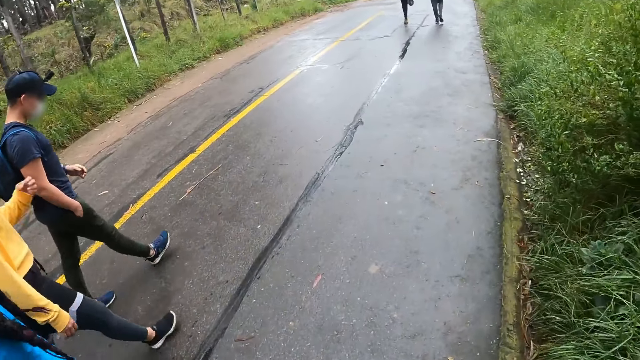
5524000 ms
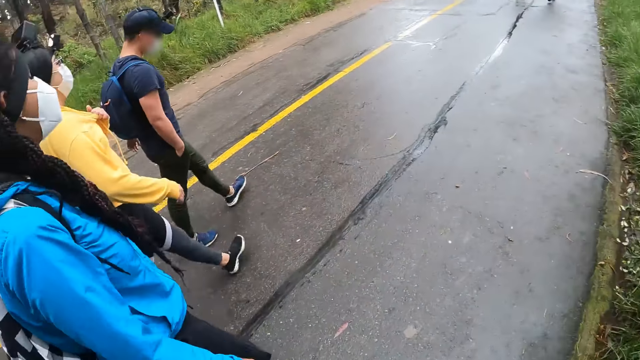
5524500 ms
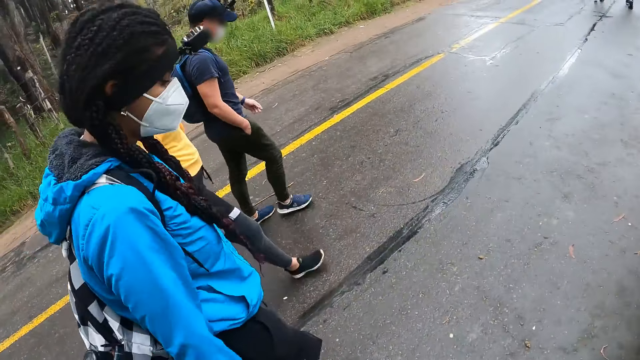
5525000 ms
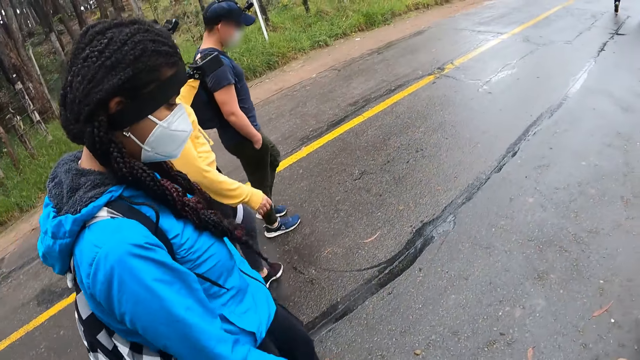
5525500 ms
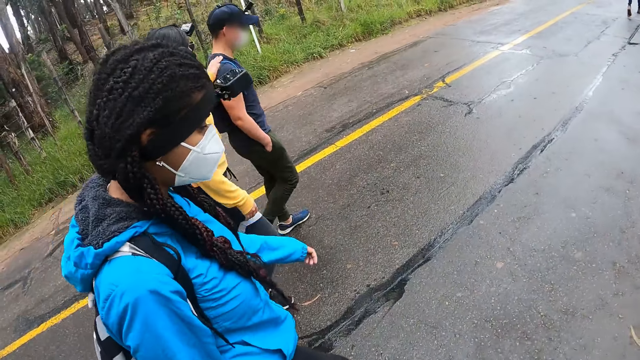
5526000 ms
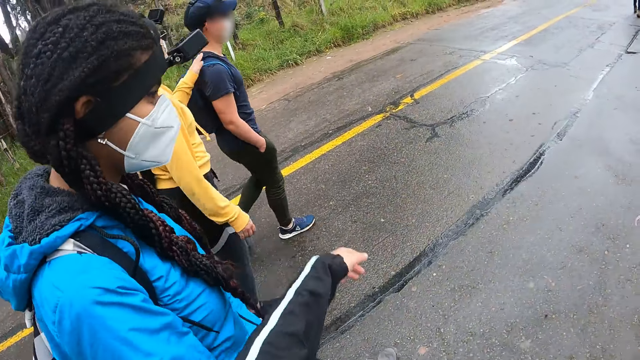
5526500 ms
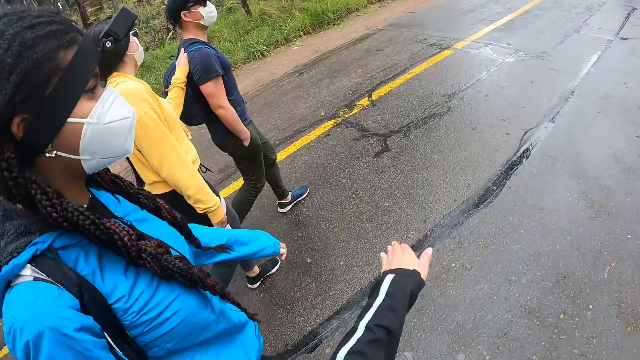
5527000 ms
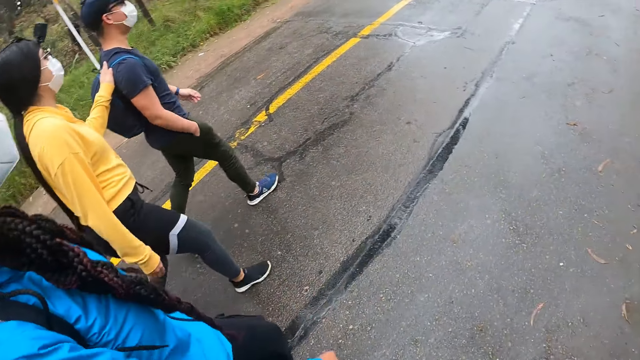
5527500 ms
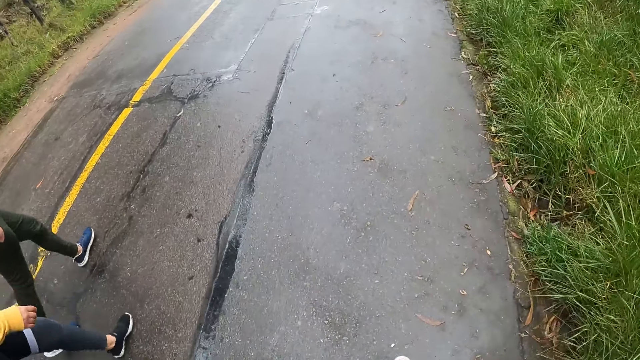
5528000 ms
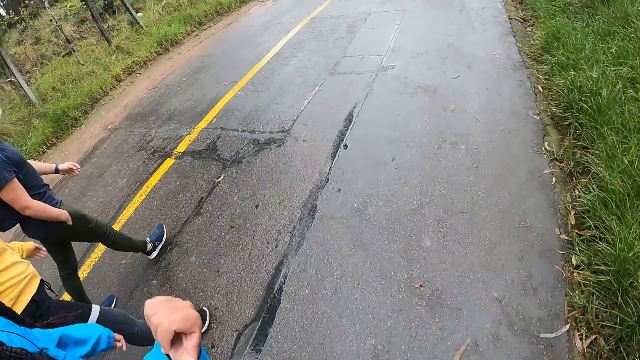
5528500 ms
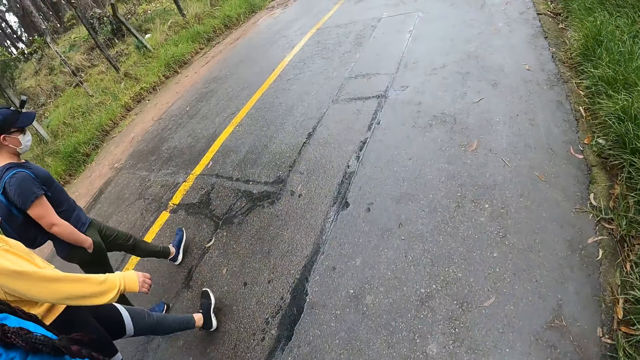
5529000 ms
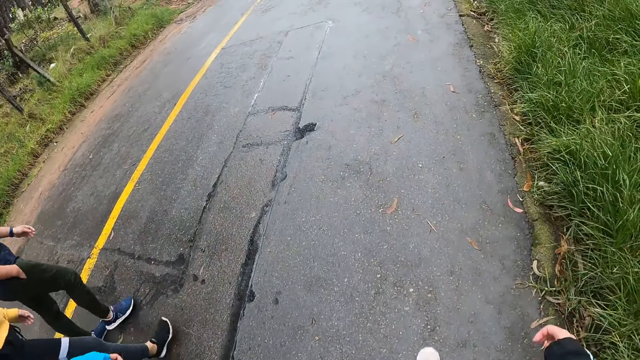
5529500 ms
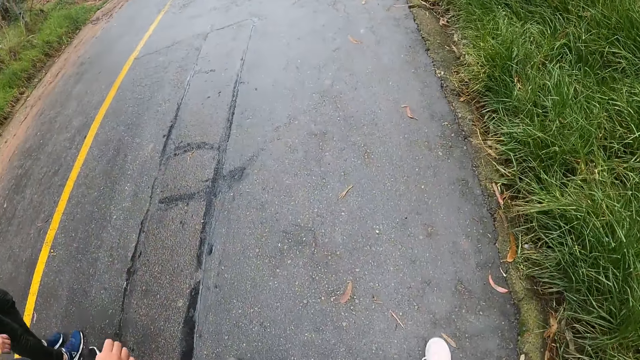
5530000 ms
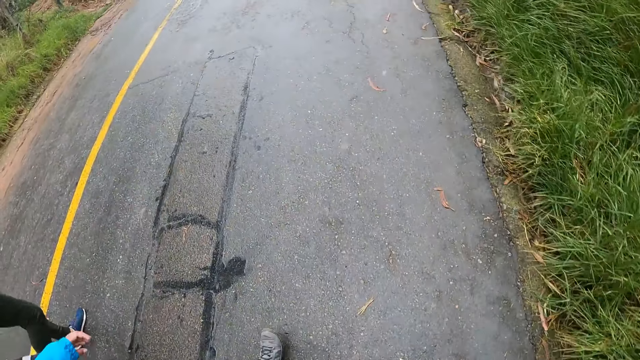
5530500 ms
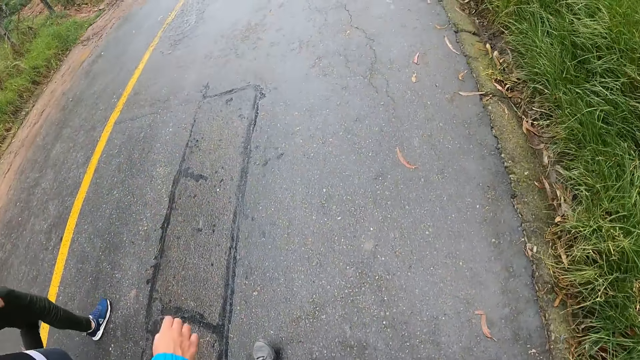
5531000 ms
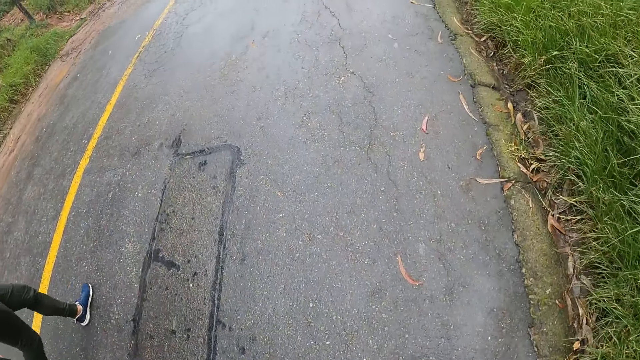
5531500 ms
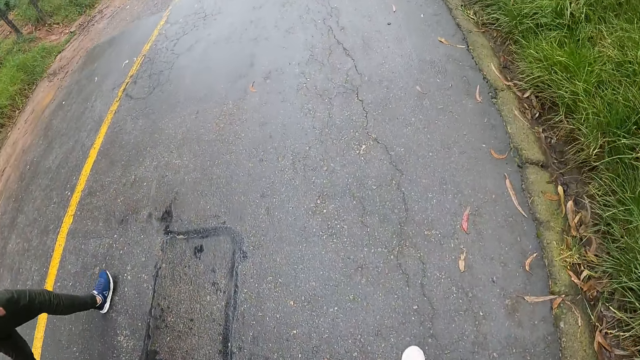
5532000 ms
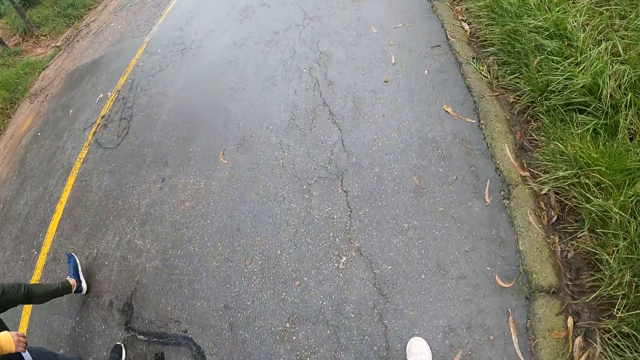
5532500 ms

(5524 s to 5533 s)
The woman adjusts her shirt with her left hand. The woman taps the man with her left hand. The camera wearer points at the man with her left hand. Another woman points at the camera wearer with her right hand.

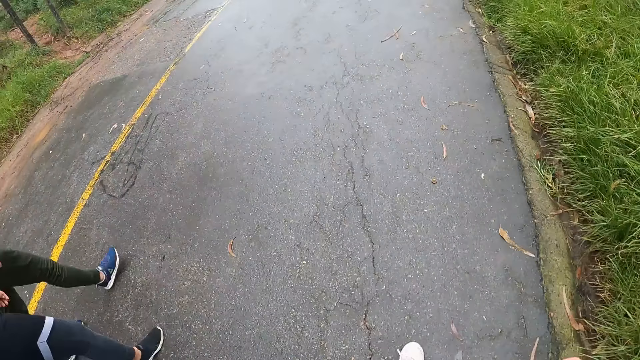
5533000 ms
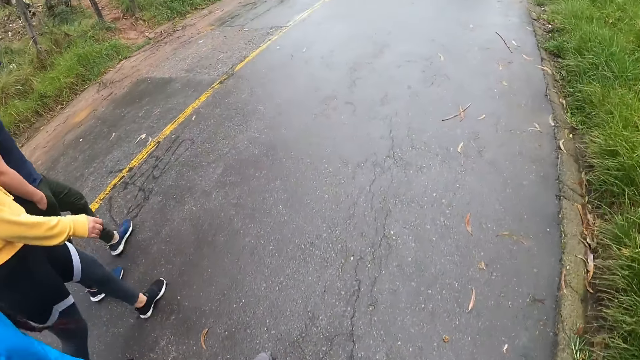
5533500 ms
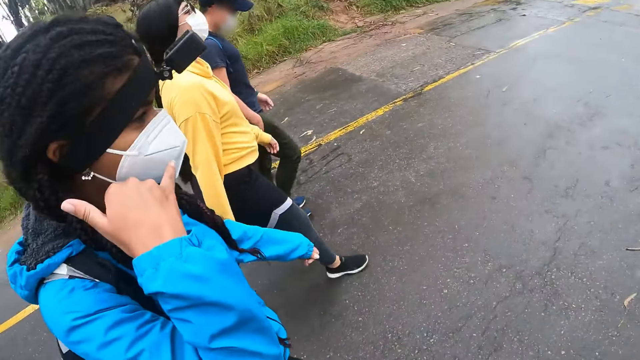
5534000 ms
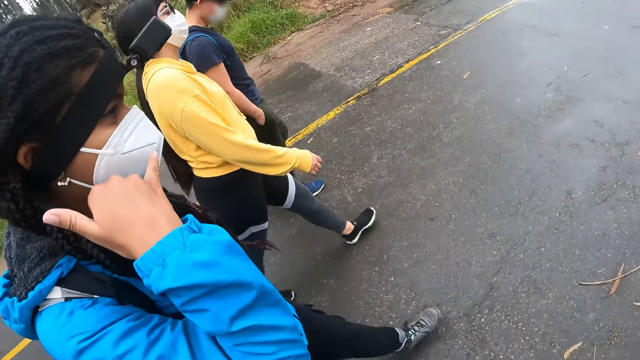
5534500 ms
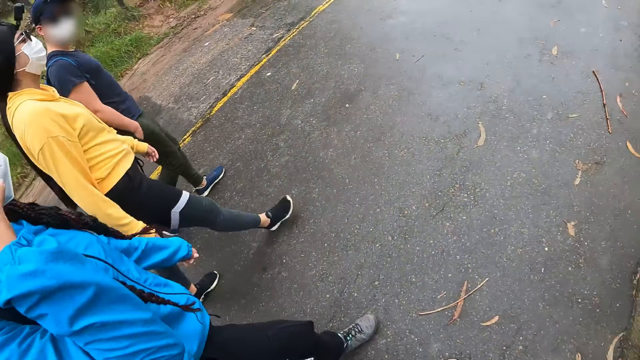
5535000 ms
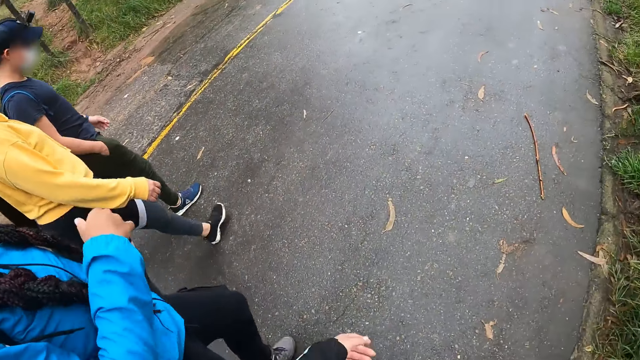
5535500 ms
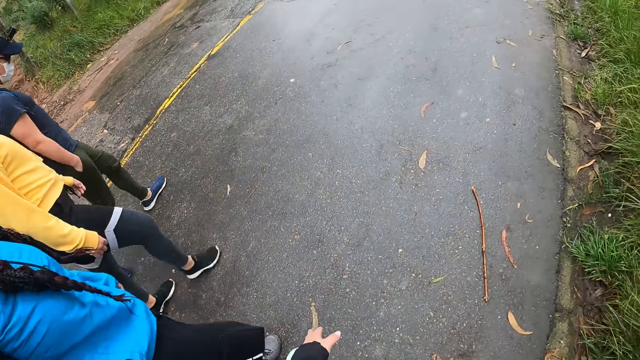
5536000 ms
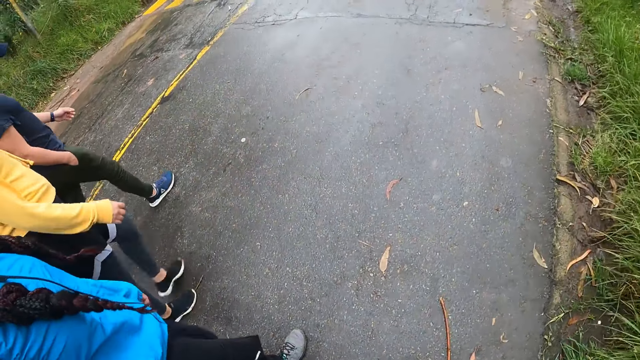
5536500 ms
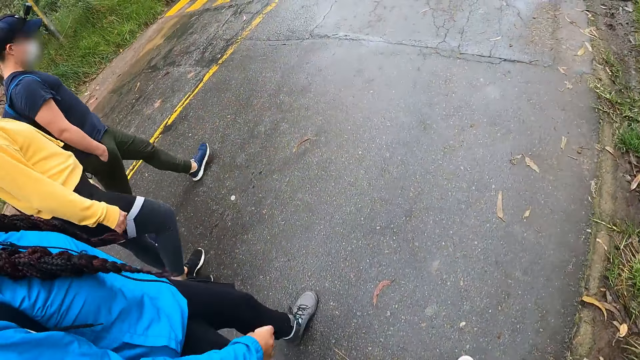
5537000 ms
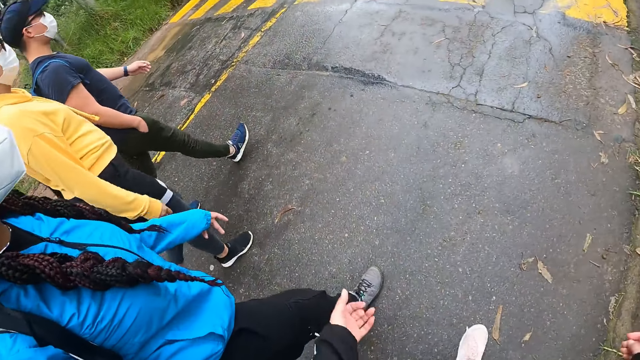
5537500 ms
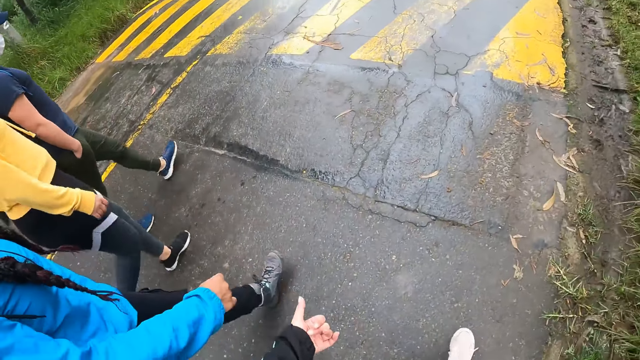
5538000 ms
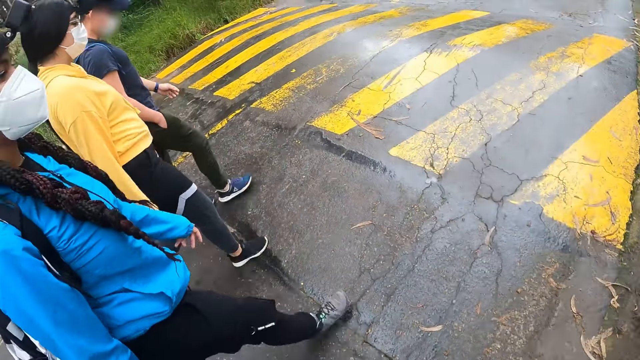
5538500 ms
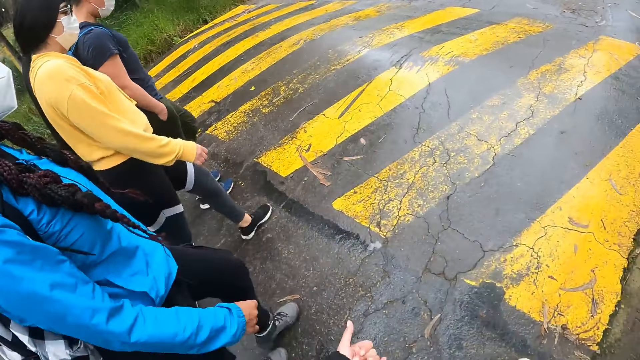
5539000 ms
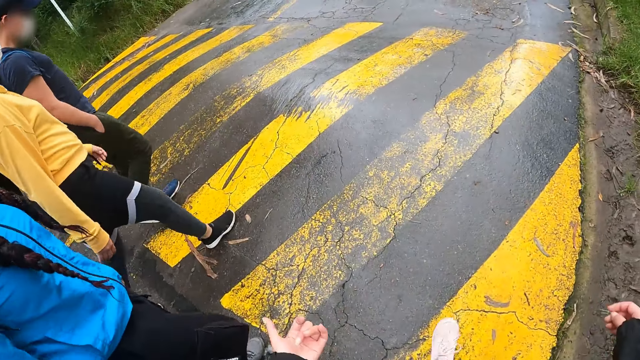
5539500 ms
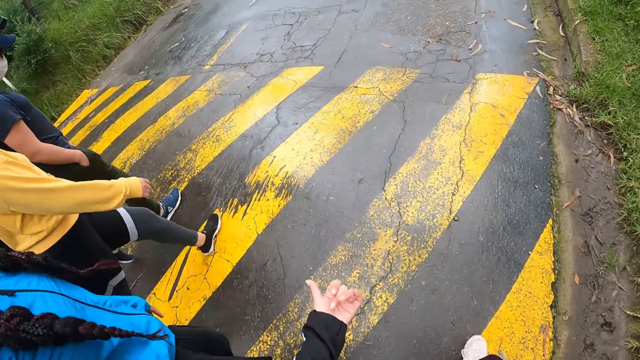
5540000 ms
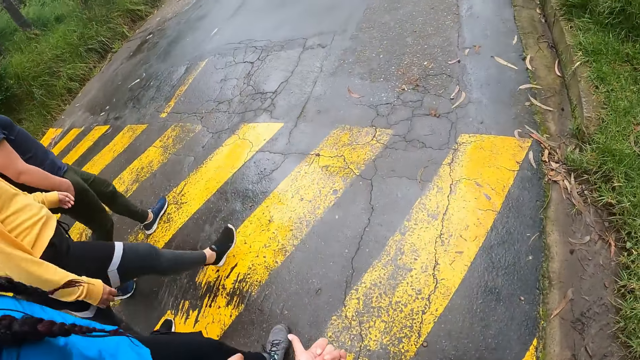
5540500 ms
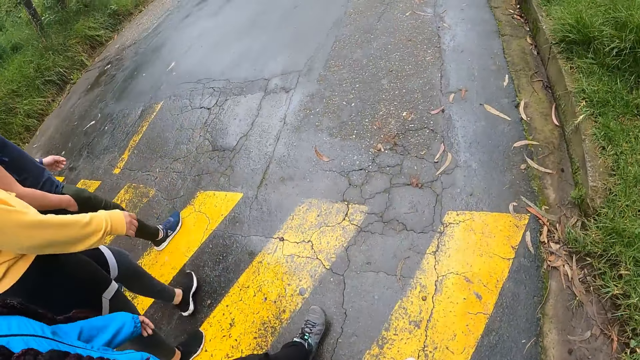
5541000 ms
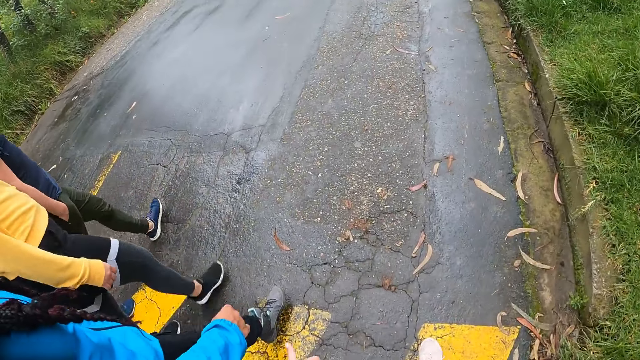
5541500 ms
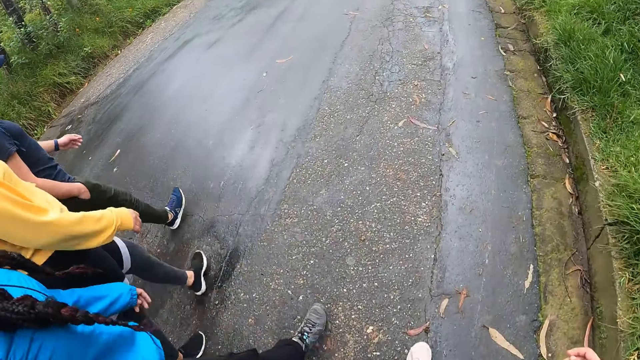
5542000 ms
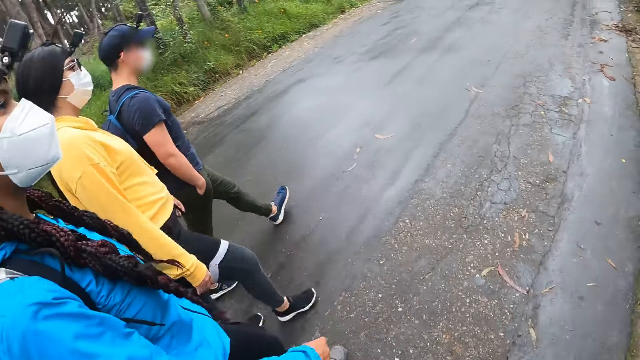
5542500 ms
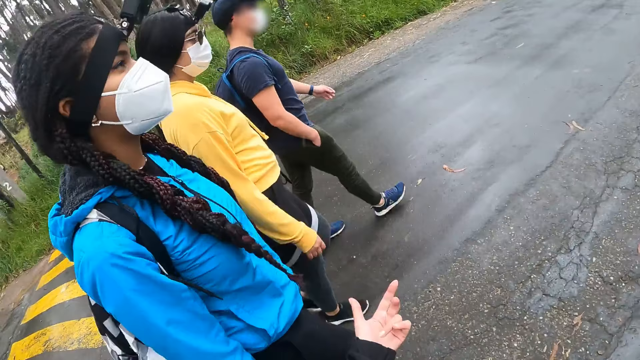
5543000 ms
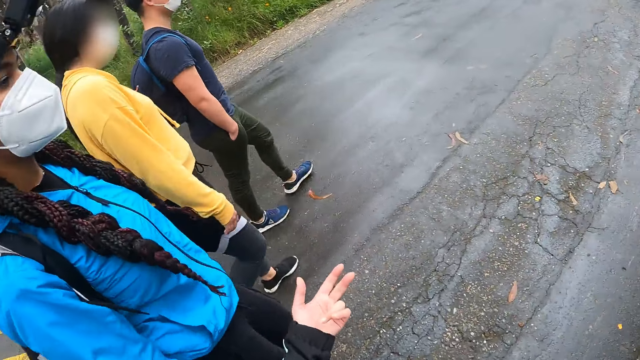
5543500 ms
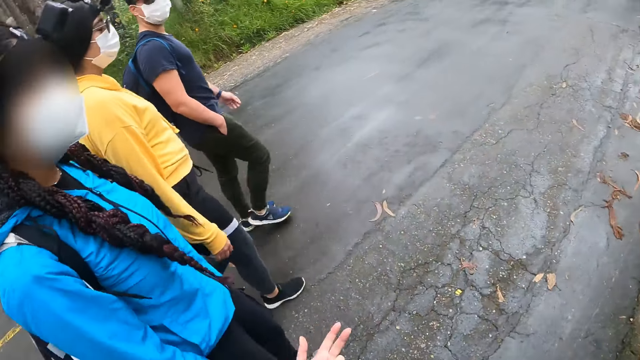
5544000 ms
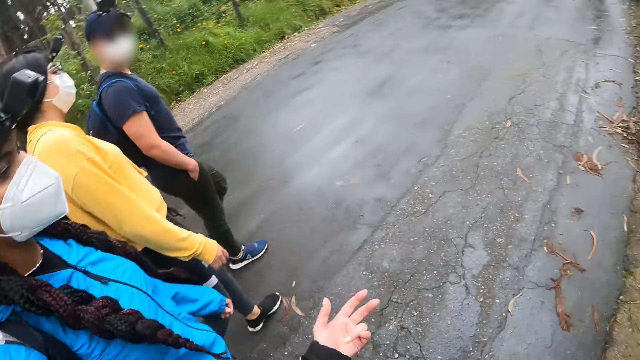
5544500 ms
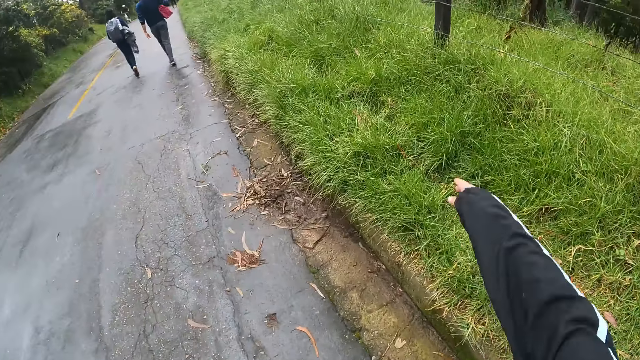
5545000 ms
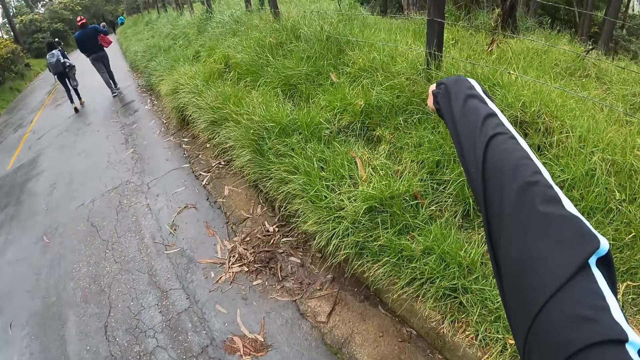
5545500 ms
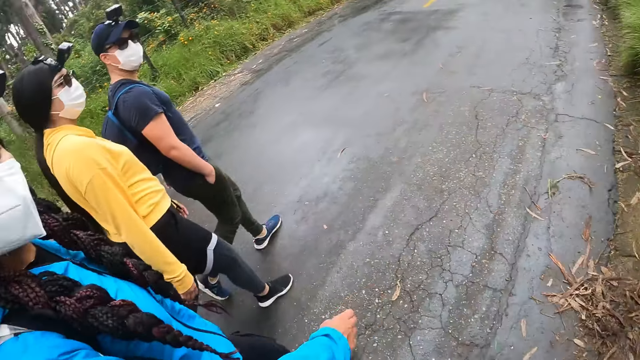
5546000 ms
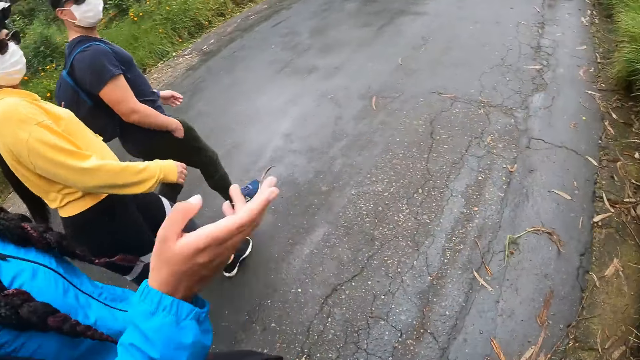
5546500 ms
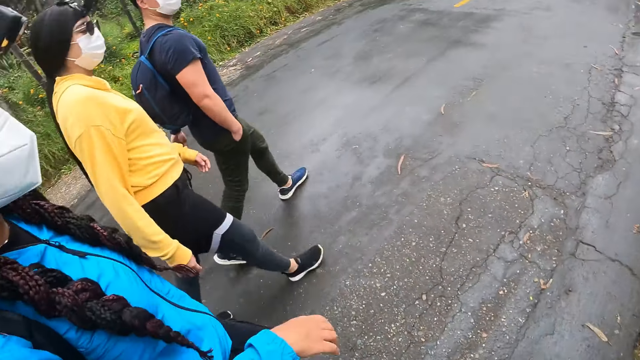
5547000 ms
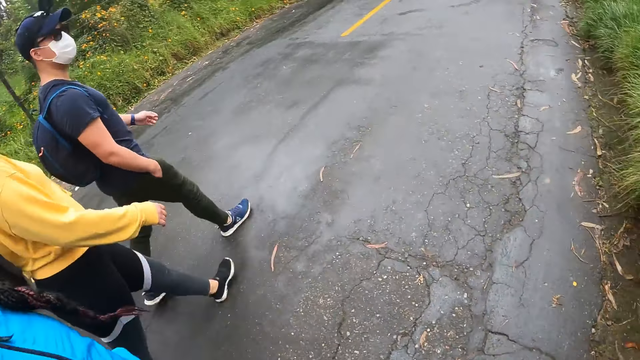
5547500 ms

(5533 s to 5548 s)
The woman holds her right hand to her head. The woman lifts her hands. The woman lowers her right hand from her head. The camera wearer points at the other woman with her left hand. She points at the grass with her right hand. The first woman points at the grass with her right hand.
